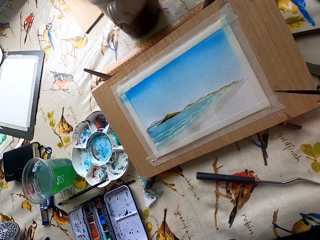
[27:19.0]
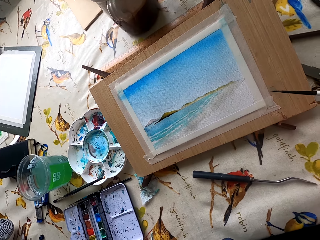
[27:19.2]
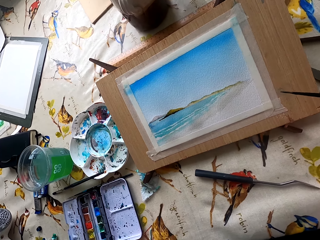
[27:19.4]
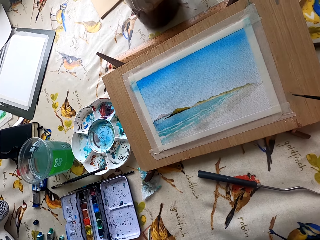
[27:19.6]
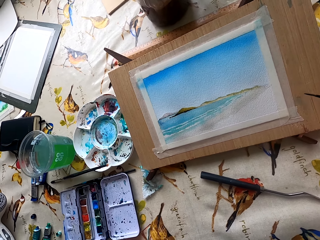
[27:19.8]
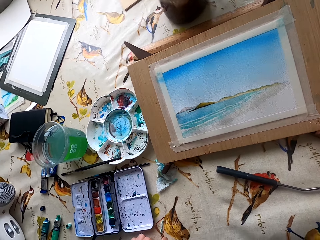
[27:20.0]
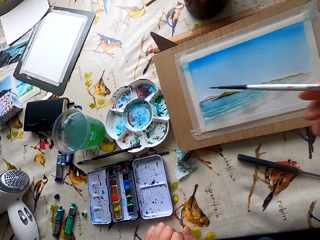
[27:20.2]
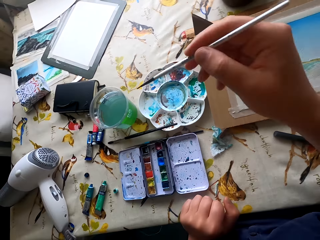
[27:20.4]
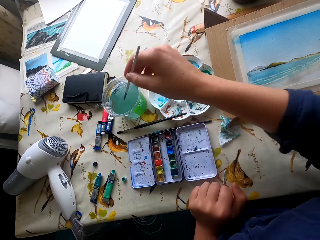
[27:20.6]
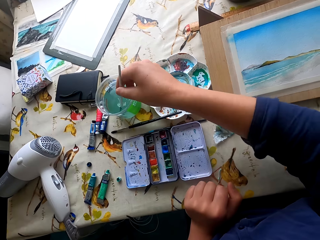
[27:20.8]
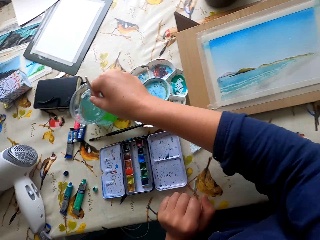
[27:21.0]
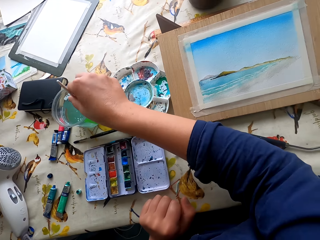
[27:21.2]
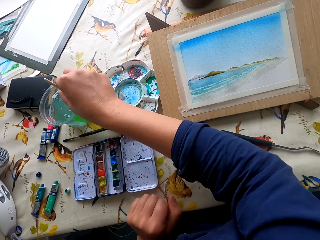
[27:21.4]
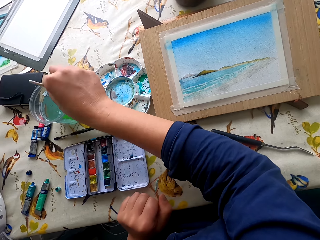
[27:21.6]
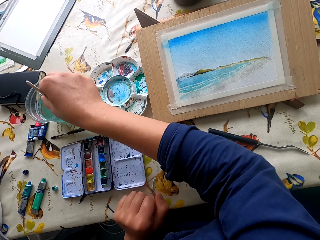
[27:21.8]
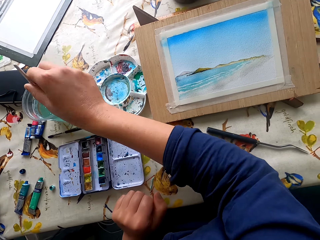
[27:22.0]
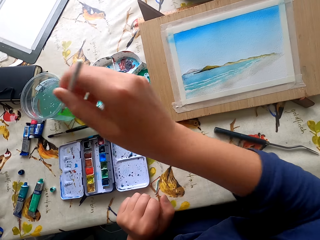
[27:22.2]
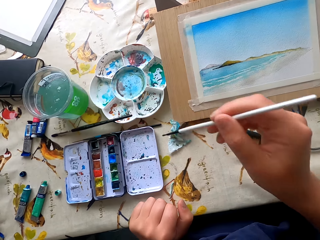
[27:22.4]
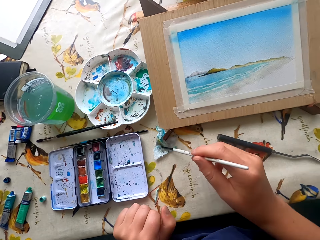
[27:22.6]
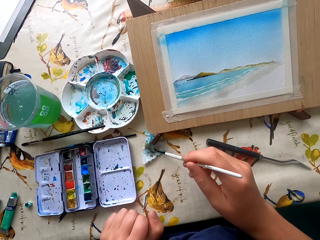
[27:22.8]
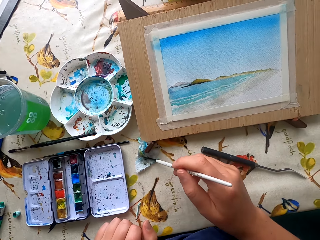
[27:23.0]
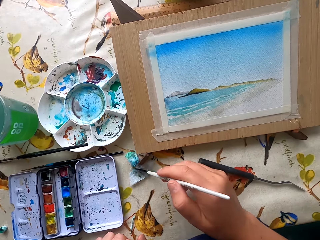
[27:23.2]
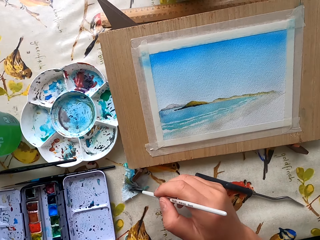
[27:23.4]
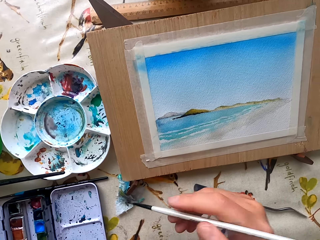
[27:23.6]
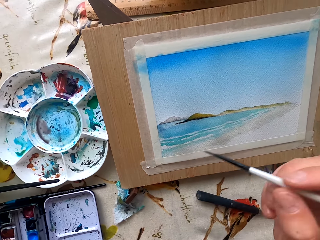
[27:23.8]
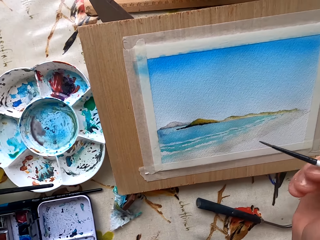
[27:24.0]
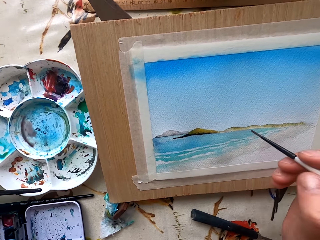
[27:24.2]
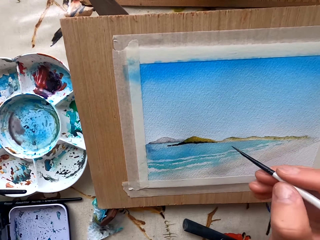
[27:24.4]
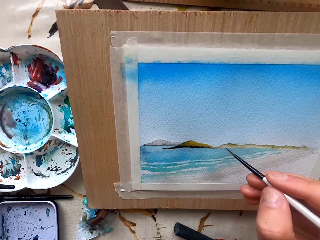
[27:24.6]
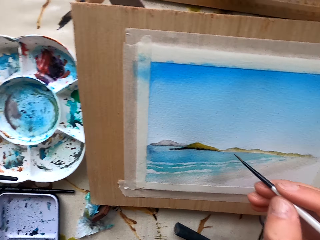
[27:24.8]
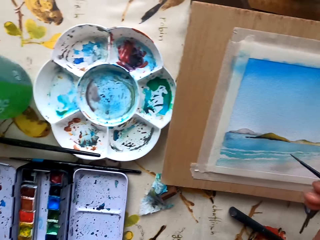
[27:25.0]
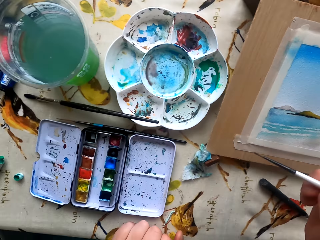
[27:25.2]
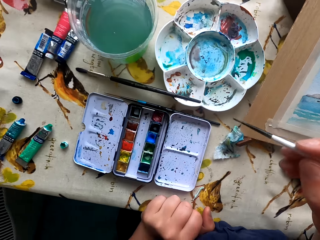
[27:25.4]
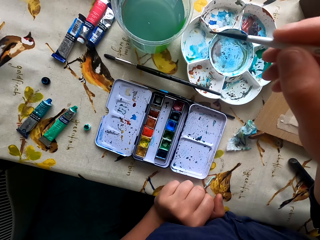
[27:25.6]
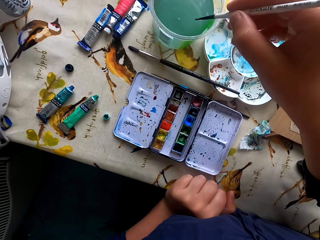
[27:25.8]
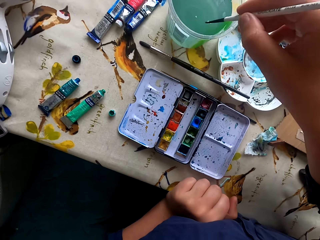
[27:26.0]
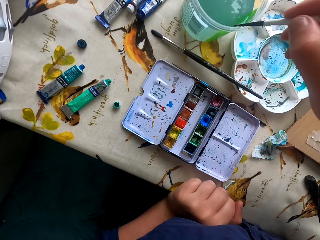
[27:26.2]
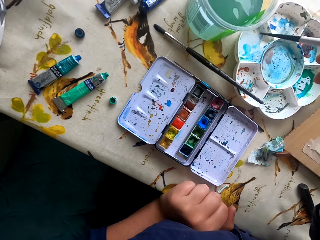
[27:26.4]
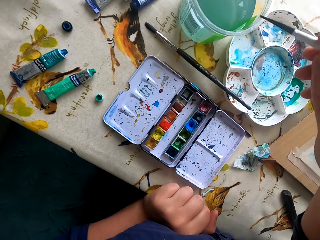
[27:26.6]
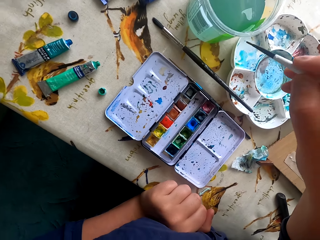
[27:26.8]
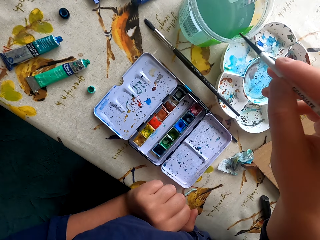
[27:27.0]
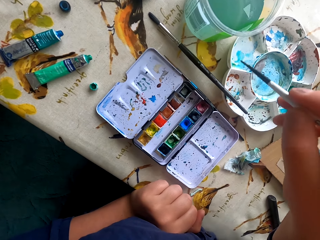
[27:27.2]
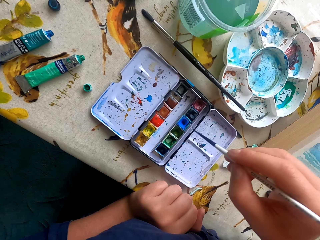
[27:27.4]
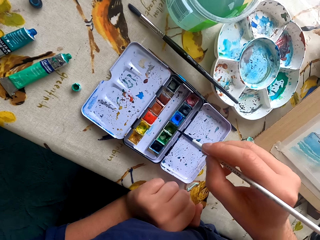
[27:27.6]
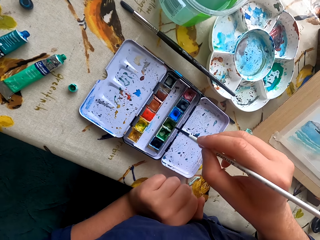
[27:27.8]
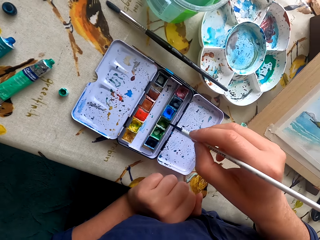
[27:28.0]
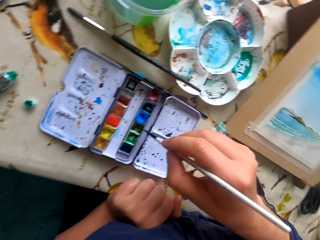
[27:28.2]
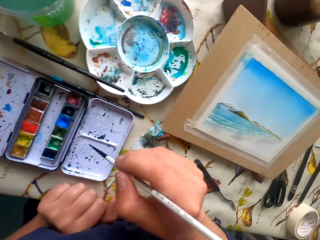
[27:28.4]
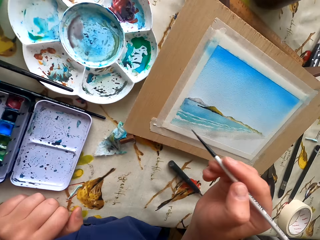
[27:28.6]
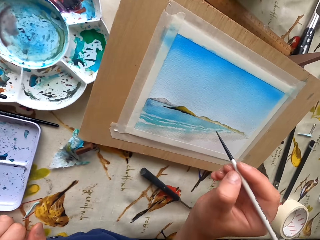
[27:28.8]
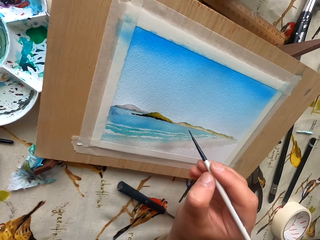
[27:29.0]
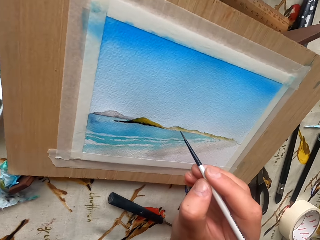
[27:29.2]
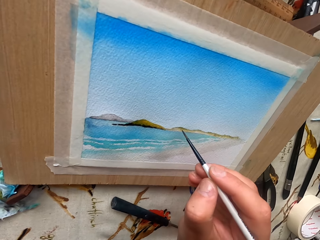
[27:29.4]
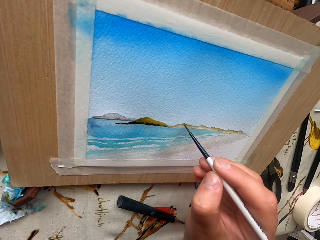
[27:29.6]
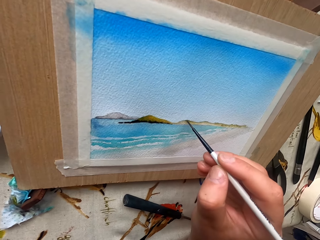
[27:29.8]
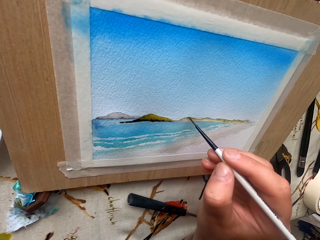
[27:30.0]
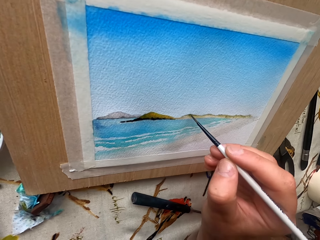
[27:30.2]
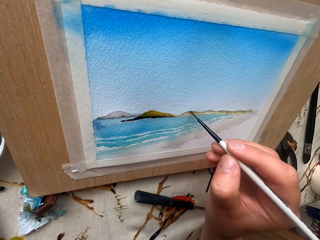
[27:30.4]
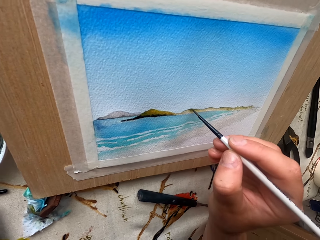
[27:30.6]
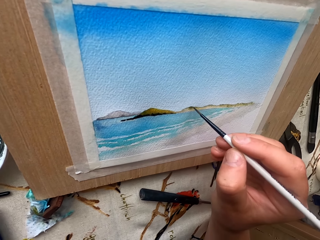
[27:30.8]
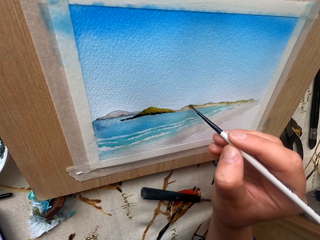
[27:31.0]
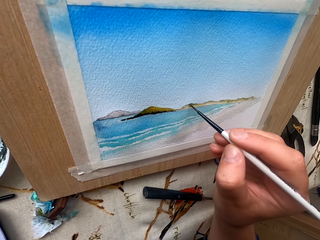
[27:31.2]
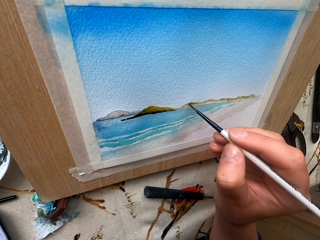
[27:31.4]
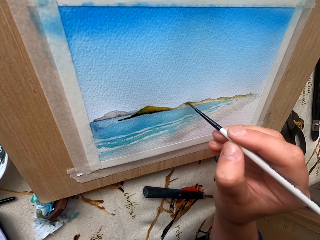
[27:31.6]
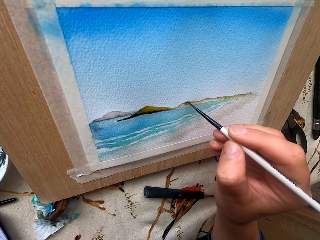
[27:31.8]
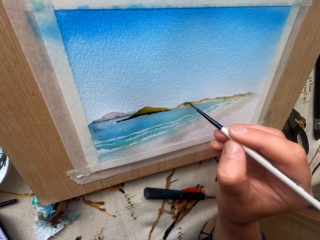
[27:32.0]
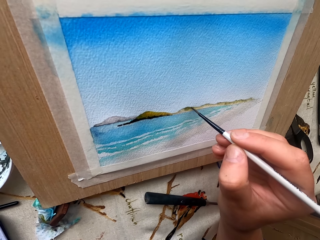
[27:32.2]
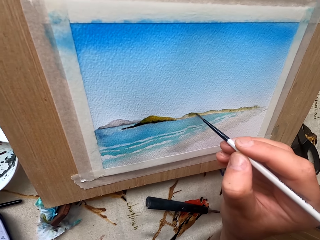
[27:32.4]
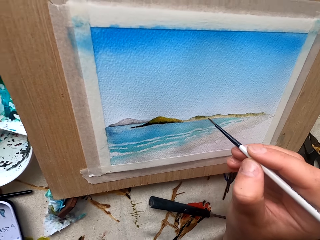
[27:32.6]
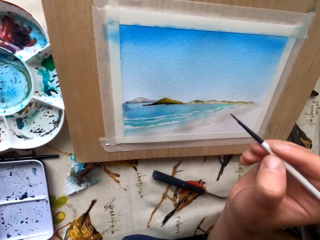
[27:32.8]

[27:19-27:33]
The camera wearer dips the paint marker or pen brush in the colored water. They wipe the paint marker on the tissue paper. They paint the picture with the pen brush. They dip the pen brush in the water. They rub the pen brush in the ink container. They paint the picture with the pen brush.

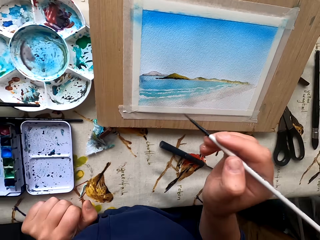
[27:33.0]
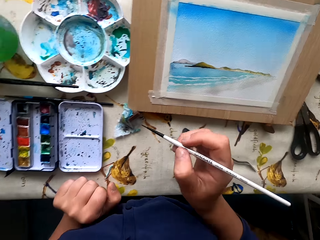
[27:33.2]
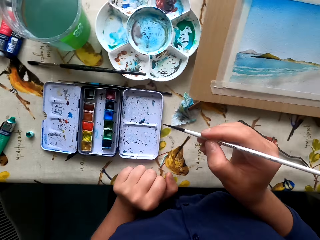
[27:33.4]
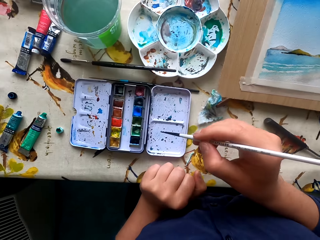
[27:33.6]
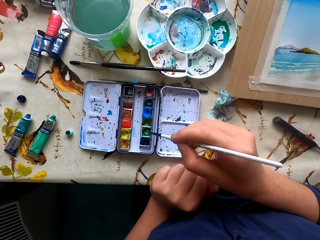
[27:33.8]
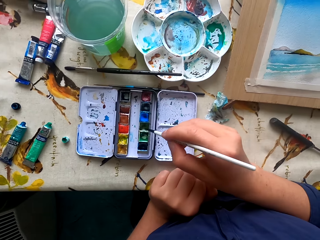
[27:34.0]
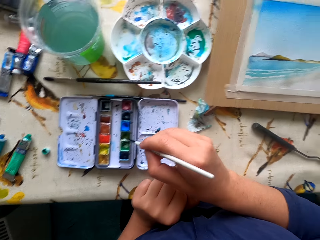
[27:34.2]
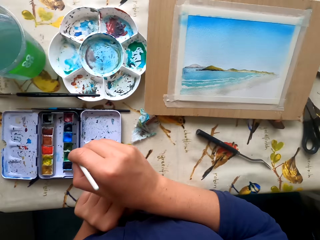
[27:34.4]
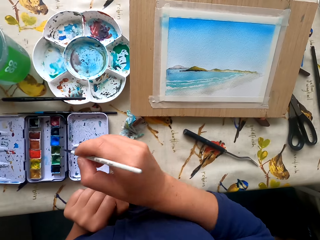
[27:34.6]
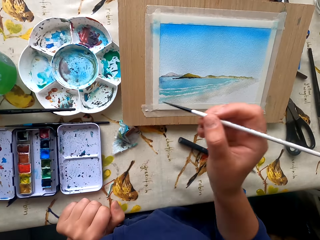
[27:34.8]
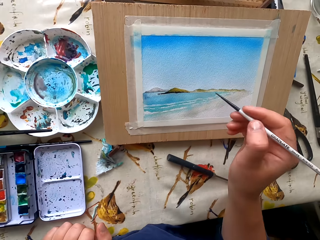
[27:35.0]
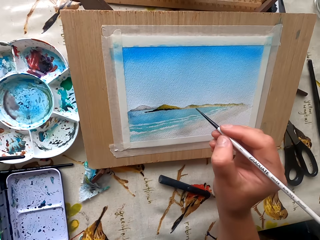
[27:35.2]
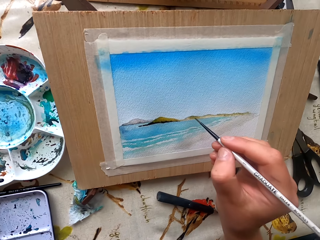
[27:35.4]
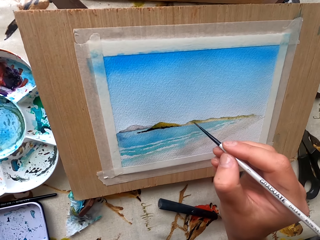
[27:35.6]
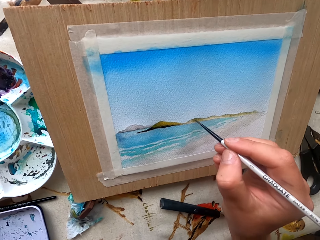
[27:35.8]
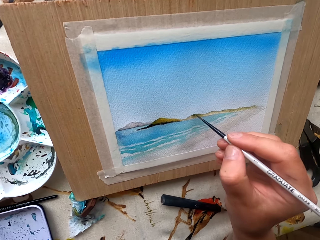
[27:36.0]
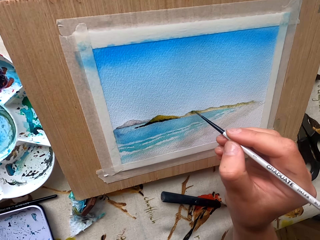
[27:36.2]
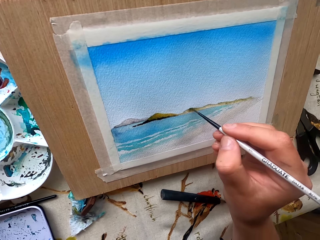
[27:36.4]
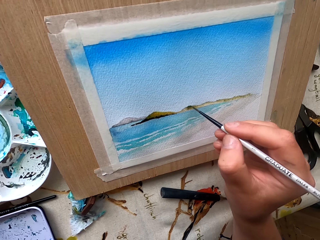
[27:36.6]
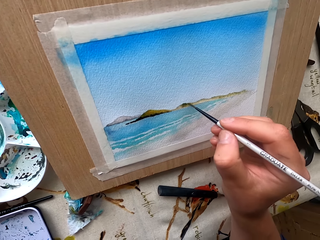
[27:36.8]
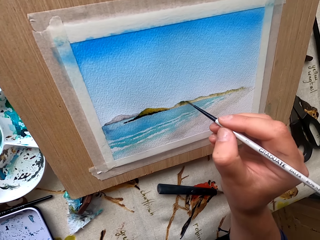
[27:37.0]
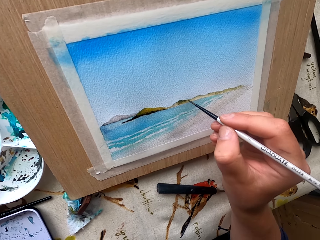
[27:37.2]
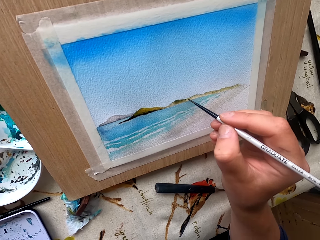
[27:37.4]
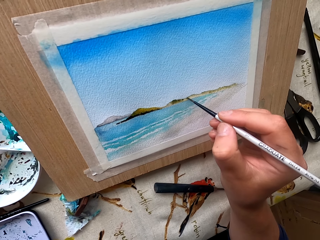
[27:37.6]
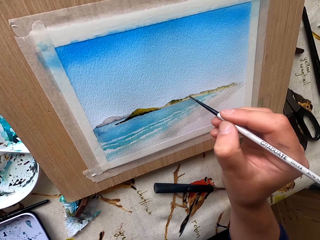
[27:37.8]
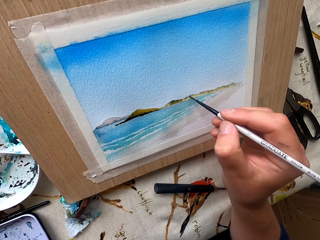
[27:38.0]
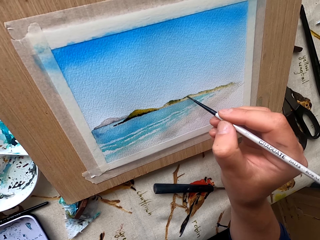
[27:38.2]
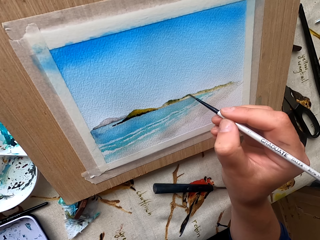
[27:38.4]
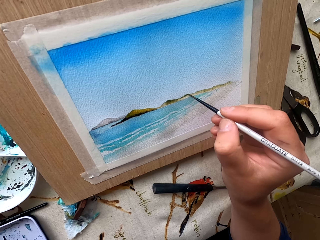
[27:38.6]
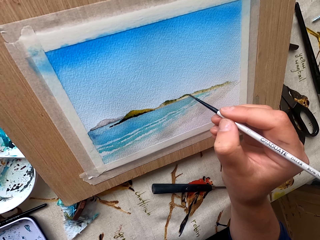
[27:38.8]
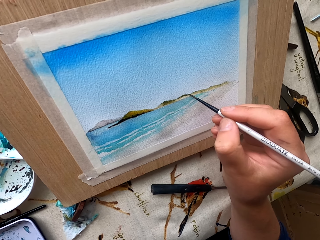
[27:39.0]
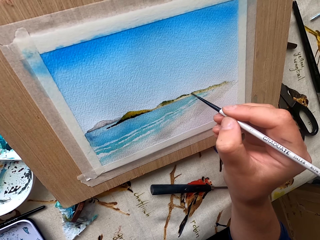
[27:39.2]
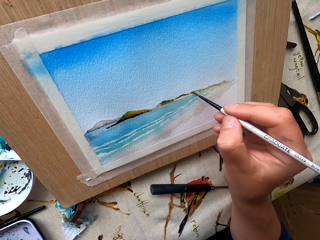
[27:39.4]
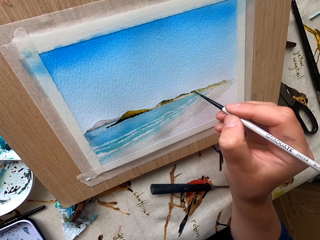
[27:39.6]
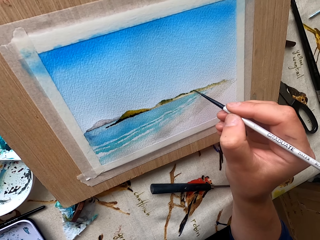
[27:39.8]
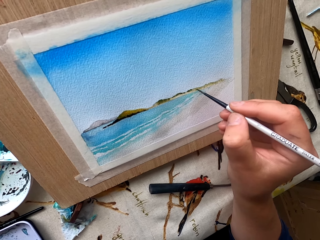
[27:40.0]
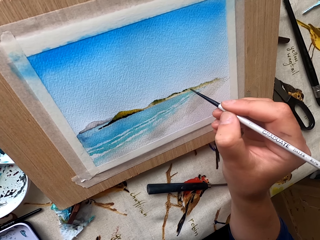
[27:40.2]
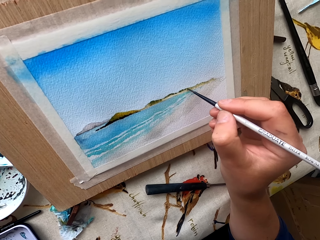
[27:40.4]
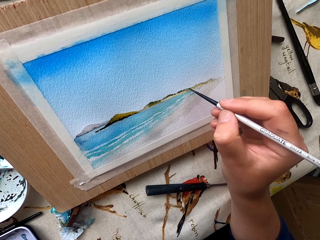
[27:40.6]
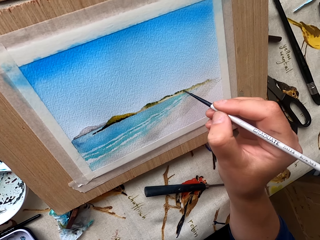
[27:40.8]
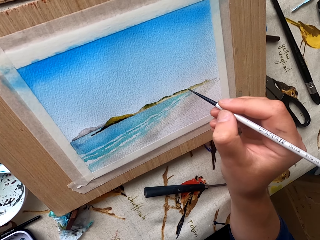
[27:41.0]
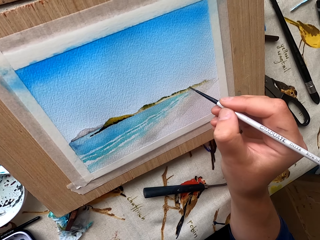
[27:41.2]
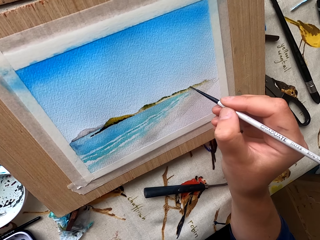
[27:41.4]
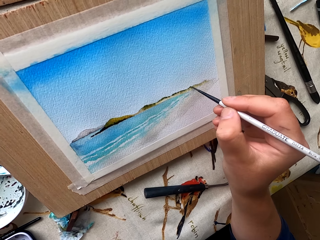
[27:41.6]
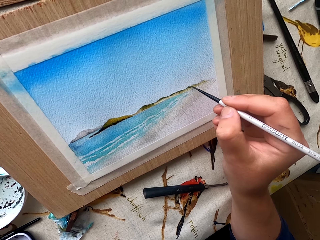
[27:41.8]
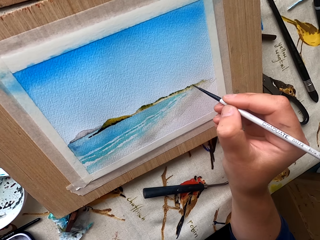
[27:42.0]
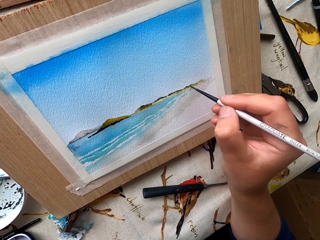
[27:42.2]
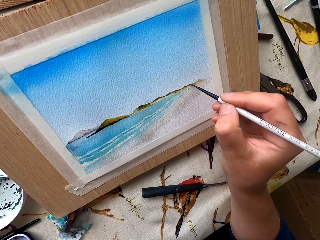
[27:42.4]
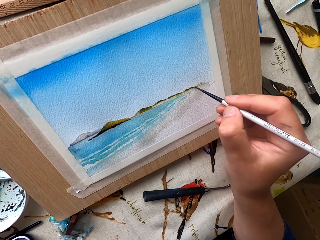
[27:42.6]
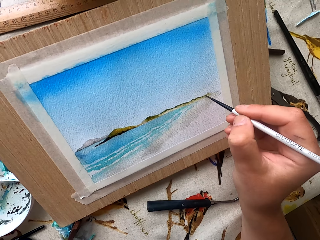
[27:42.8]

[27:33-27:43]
The camera wearer rubs the pen brush in the ink container. They paint the picture with the pen brush.
